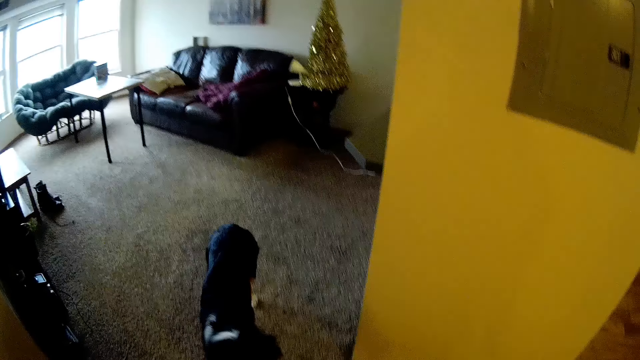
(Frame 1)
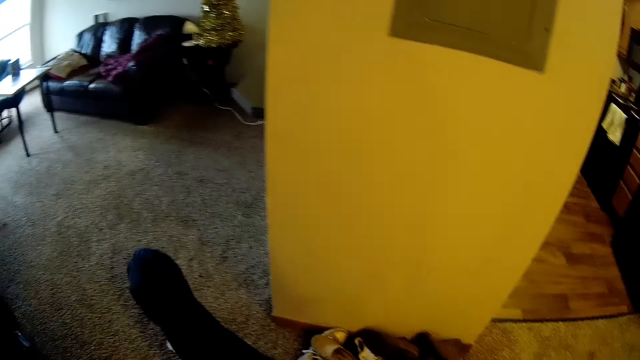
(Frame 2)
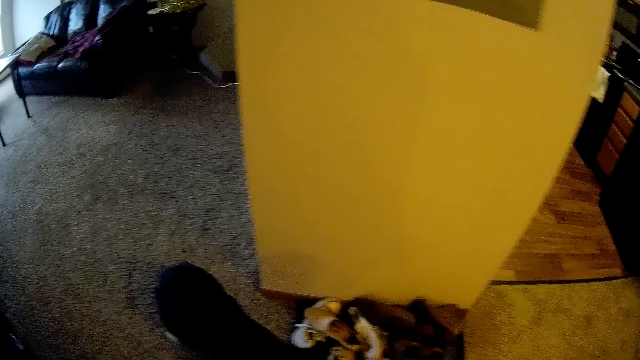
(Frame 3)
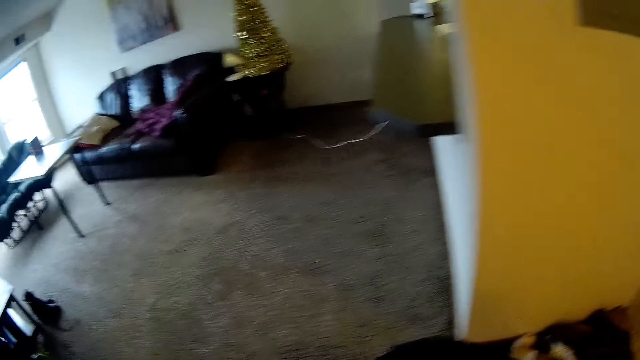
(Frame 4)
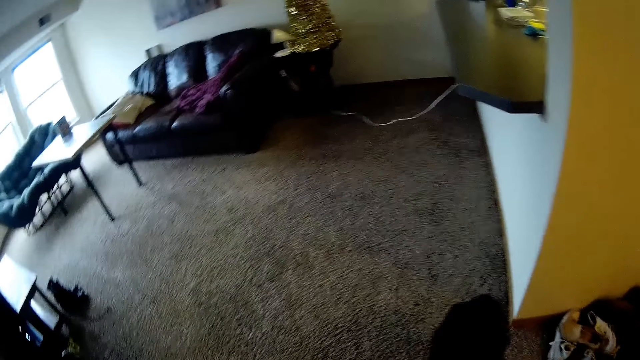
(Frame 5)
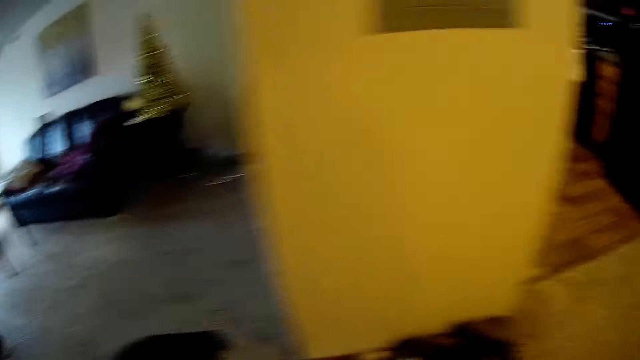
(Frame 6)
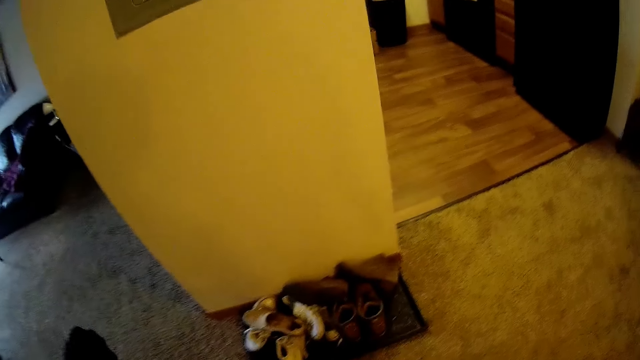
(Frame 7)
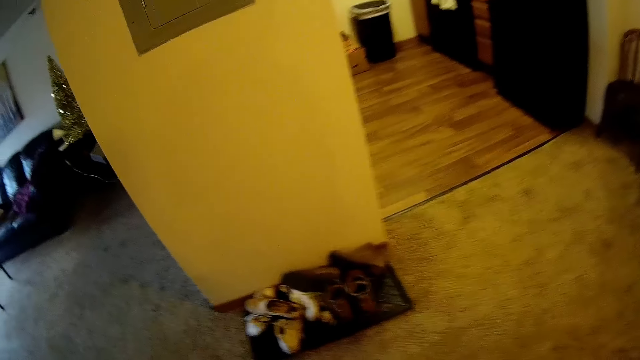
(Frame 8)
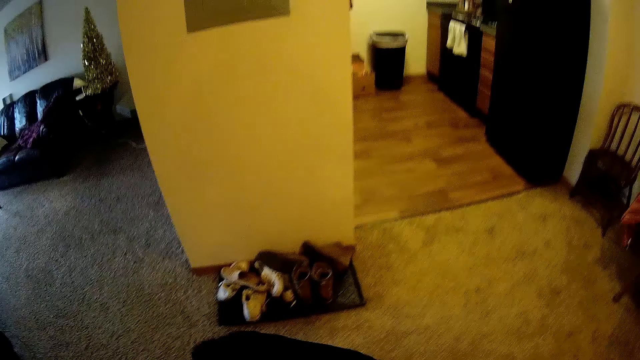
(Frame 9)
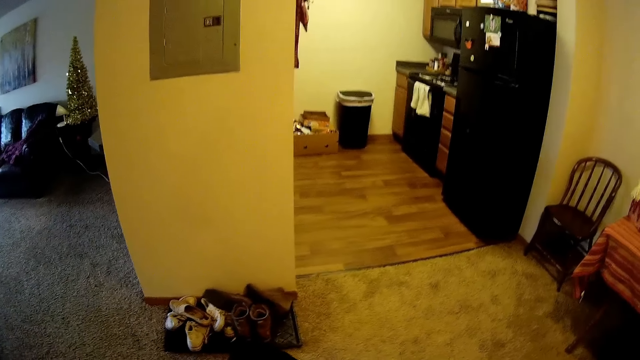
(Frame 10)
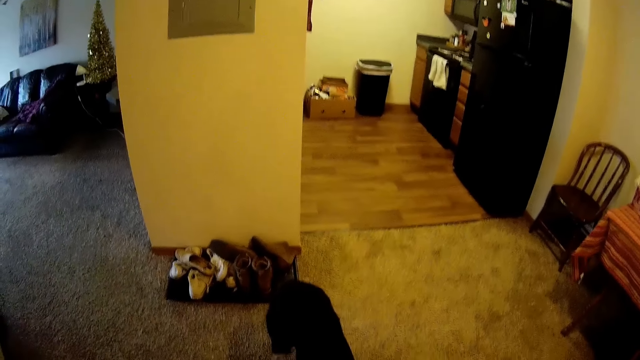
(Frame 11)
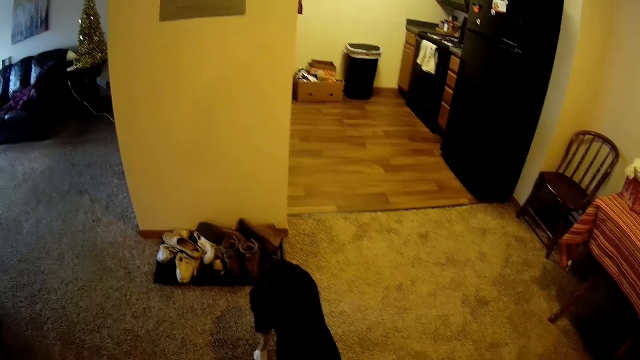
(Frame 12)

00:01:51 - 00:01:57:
The camera wearer looks around. They move around.

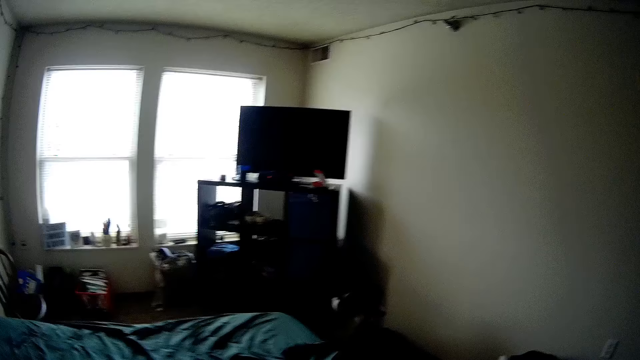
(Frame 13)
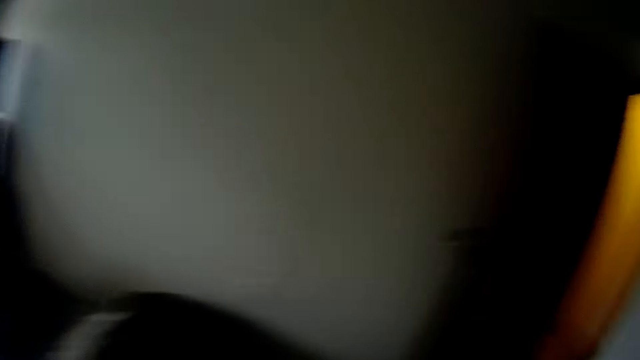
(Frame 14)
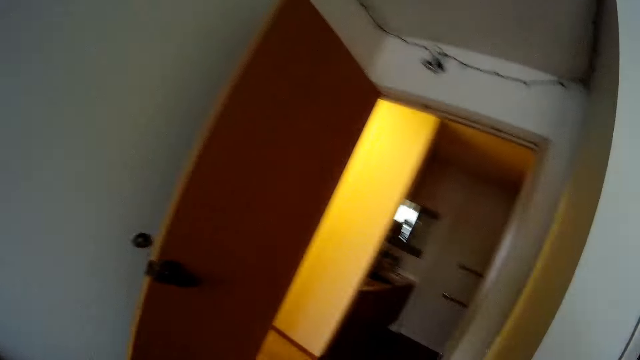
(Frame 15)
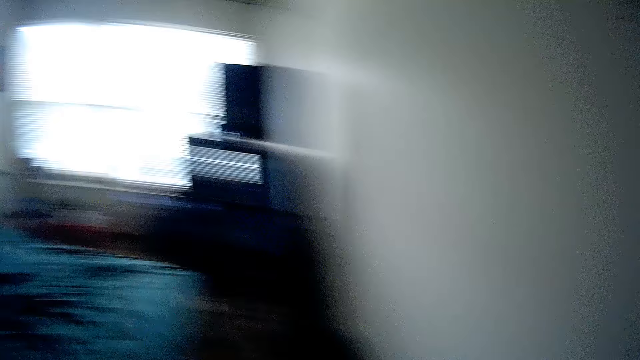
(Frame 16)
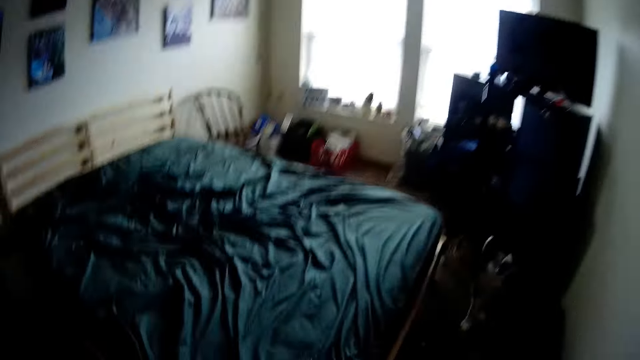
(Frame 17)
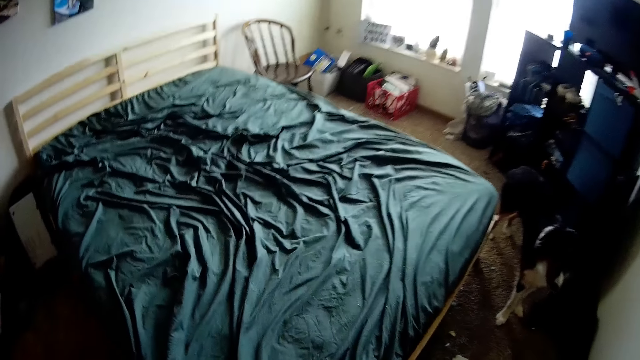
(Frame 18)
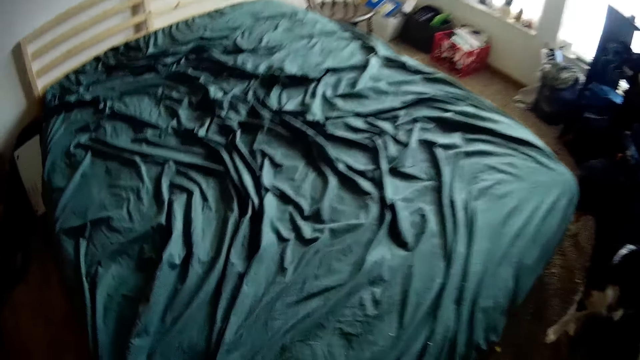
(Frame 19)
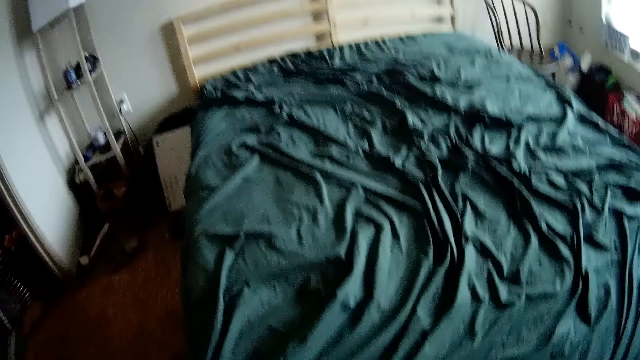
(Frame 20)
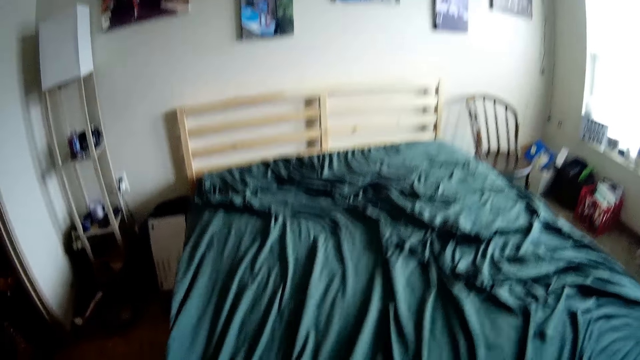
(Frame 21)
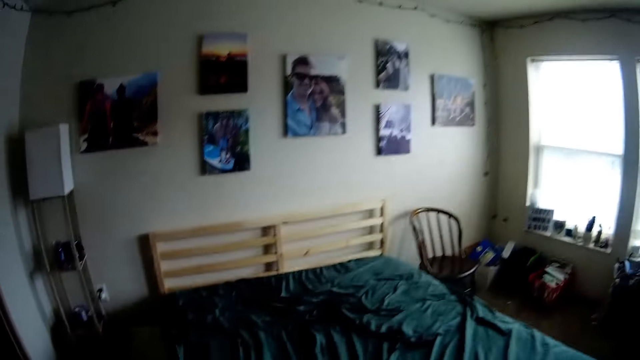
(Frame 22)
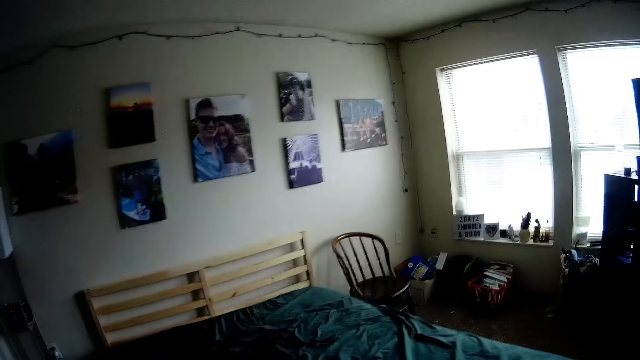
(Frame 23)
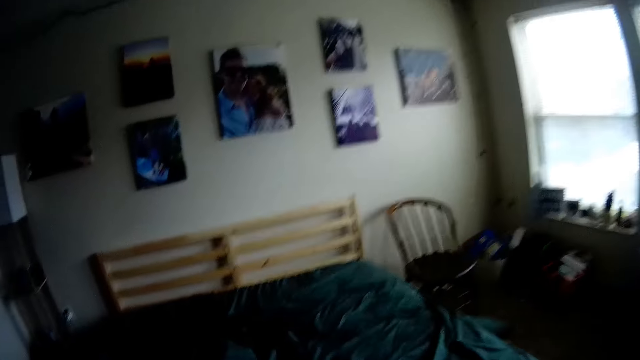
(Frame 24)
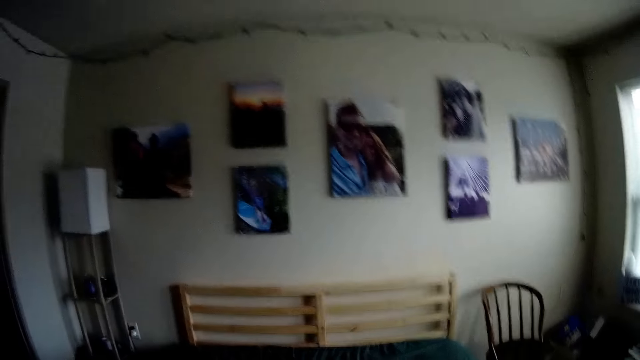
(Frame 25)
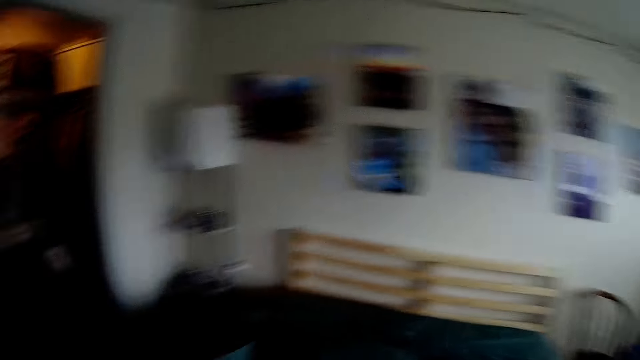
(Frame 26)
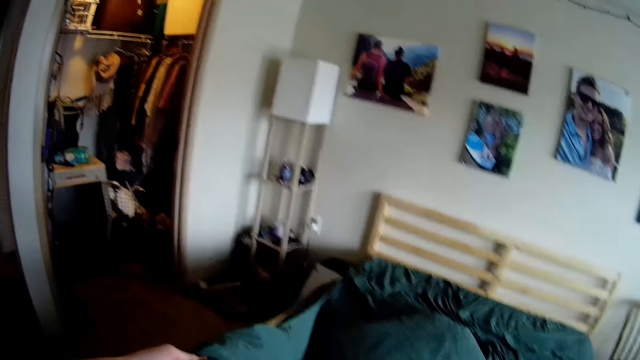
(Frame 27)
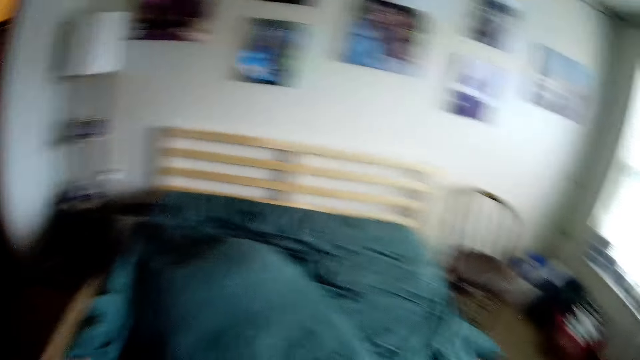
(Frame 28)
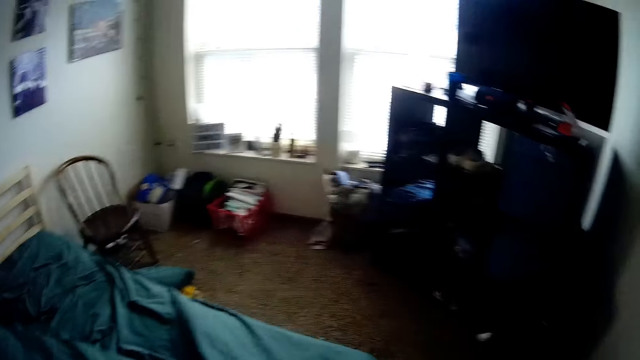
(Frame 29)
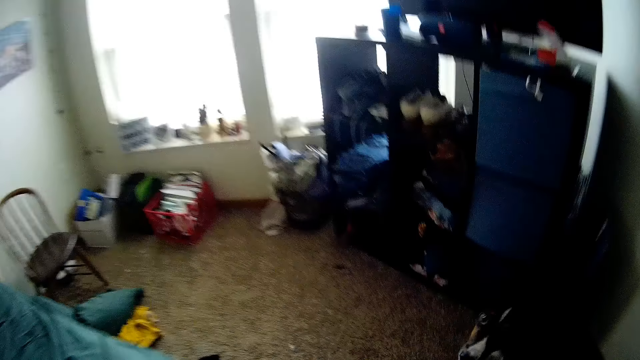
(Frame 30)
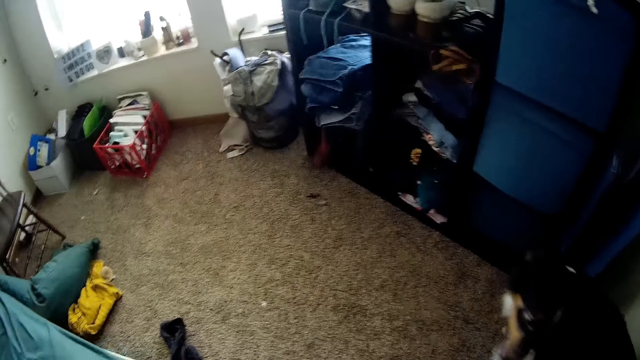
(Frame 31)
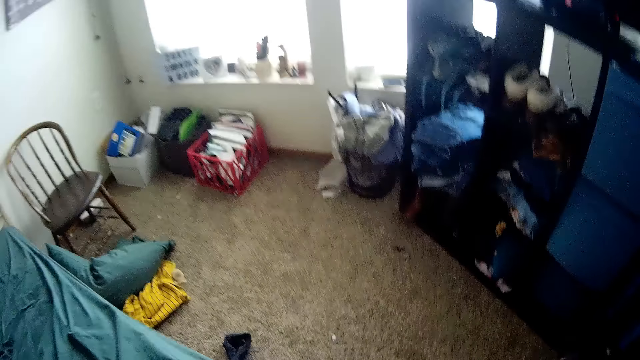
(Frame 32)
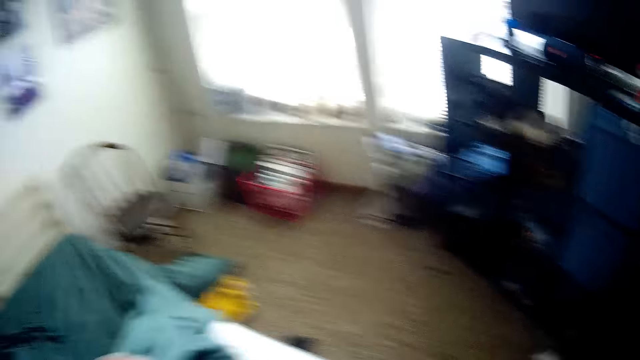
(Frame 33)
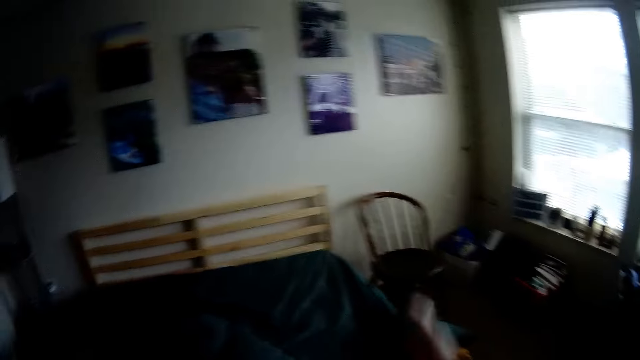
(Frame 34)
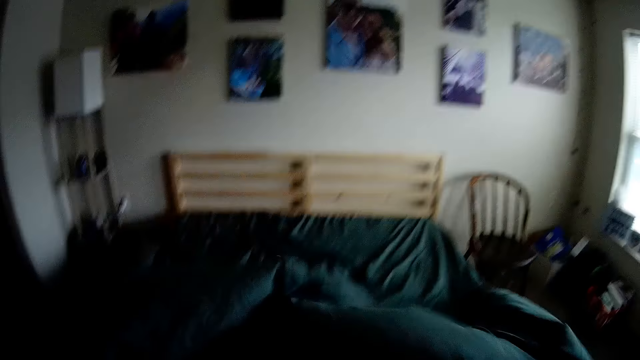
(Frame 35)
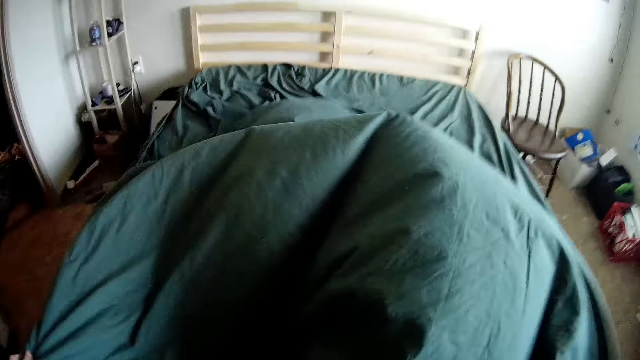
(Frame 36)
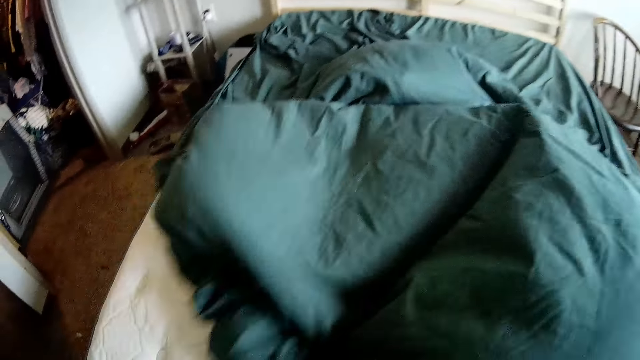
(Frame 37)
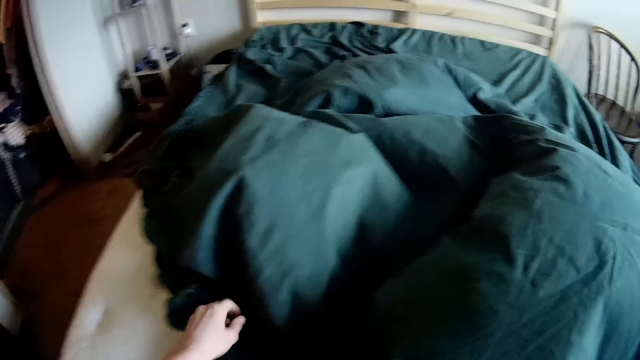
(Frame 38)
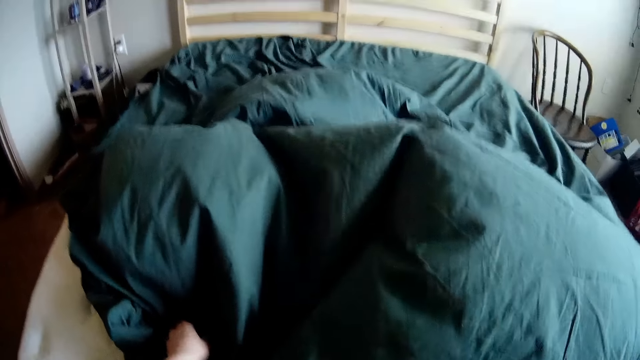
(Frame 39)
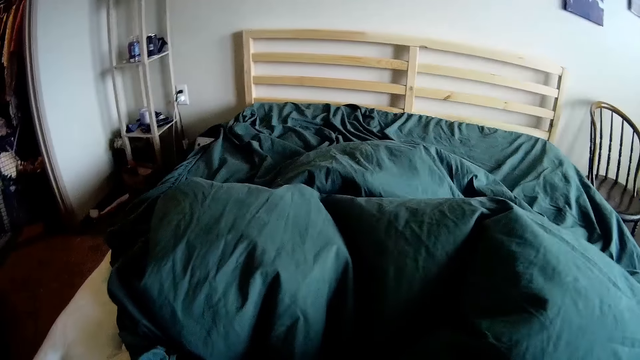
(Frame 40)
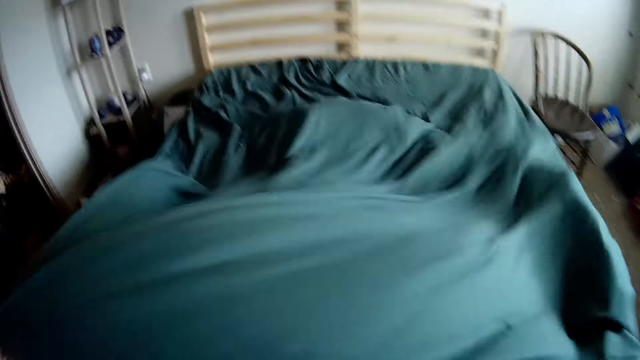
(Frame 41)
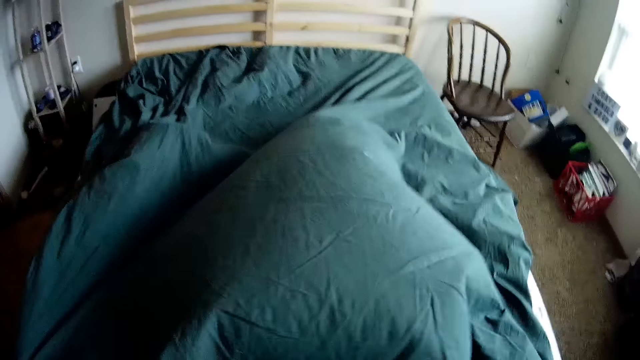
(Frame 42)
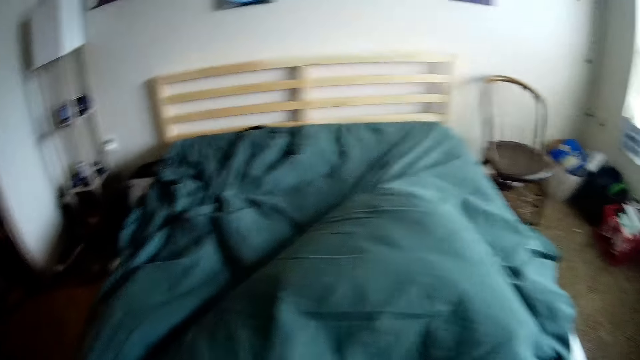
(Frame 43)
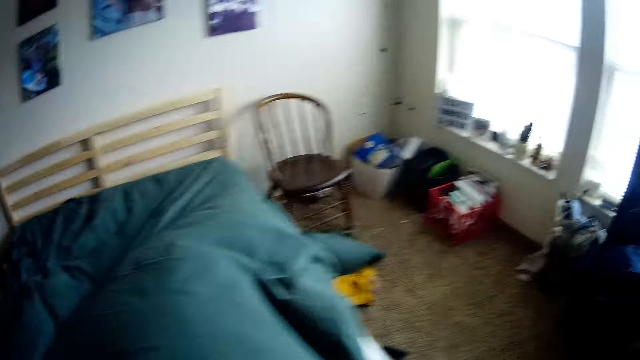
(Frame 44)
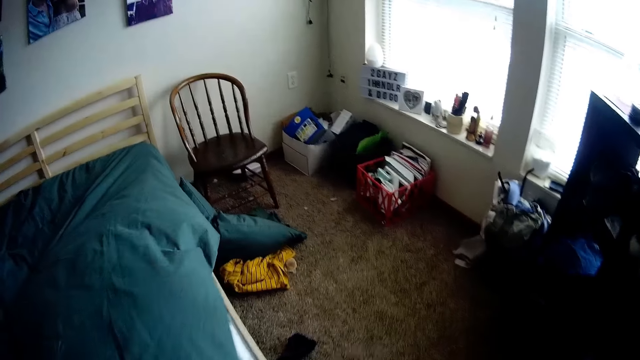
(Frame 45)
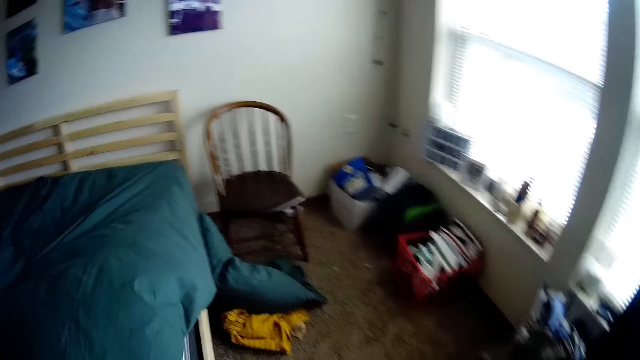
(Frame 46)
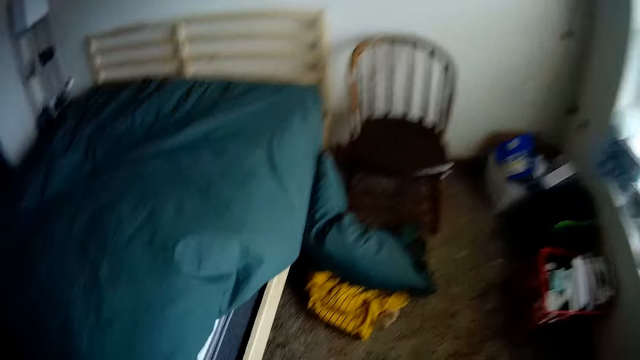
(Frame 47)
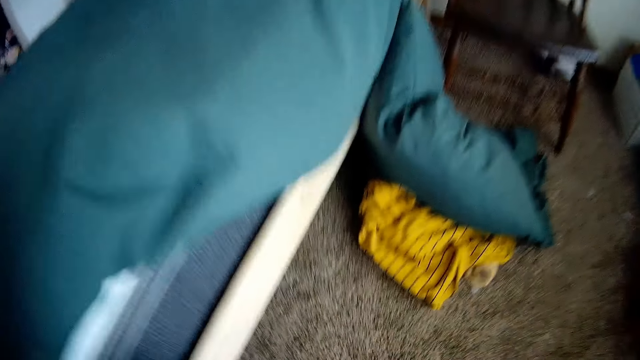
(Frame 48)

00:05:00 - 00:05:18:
The camera wearer looks around. They move the bedsheet. They remove the bedsheet from the bed. They hold the bedsheet. They spread the bedsheet on the bed. They look around.
